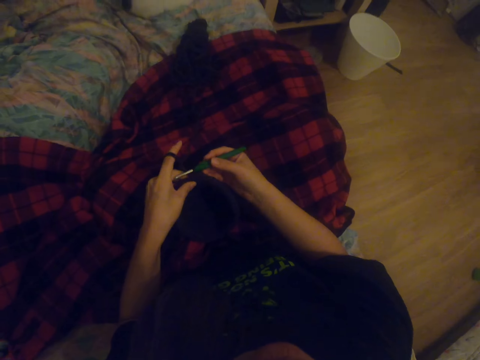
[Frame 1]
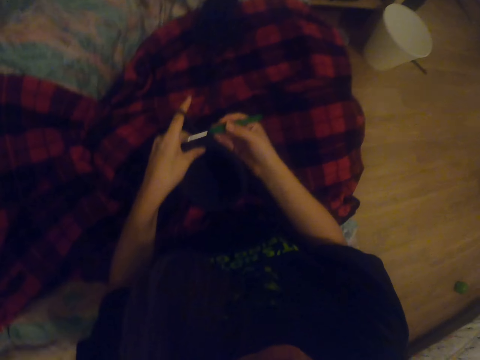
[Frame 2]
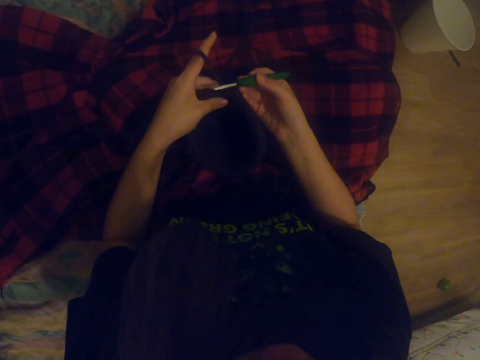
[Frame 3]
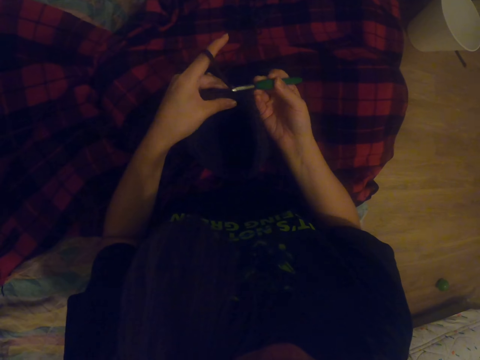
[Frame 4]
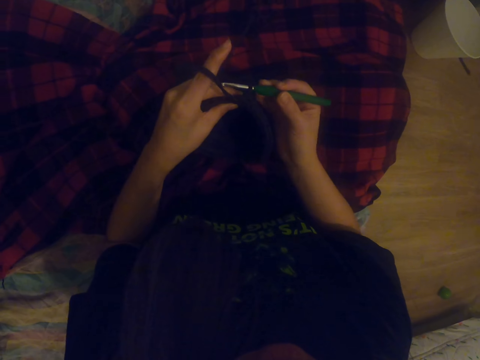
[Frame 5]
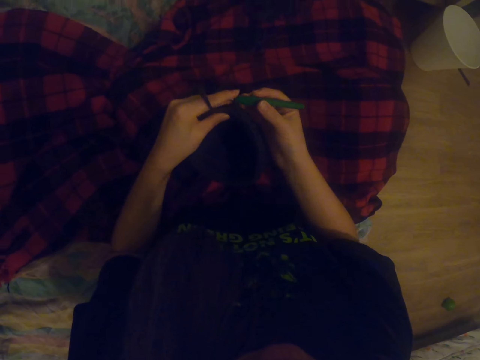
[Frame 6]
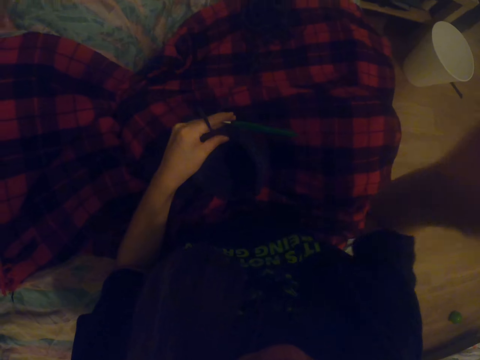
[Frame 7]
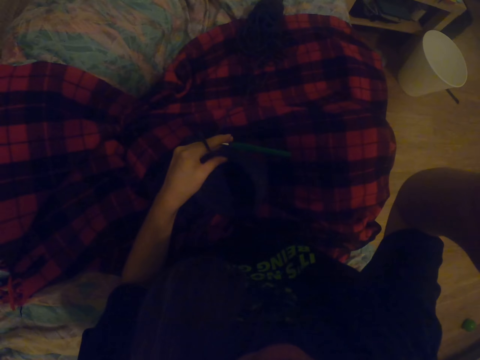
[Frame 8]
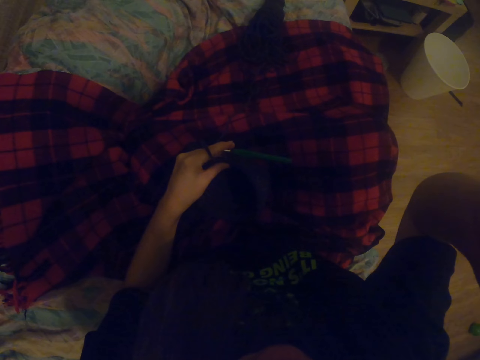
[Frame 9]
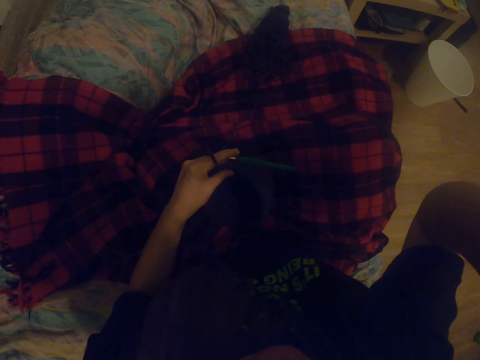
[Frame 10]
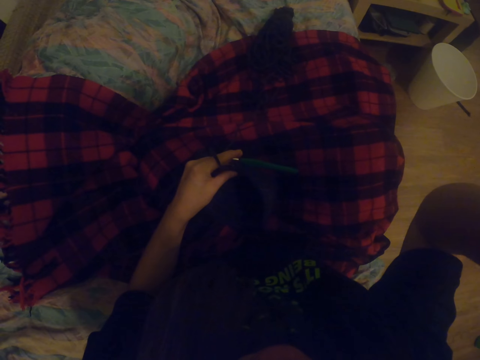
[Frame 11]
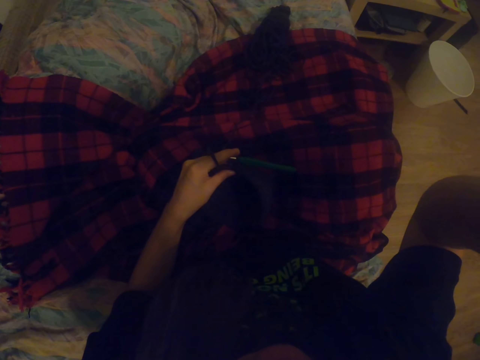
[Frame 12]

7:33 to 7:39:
The camera wearer pulls a thread with the knitting crochet. She lifts her hand. She adjusts the camera.
